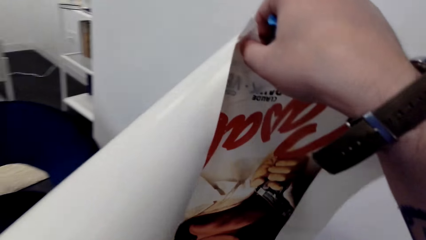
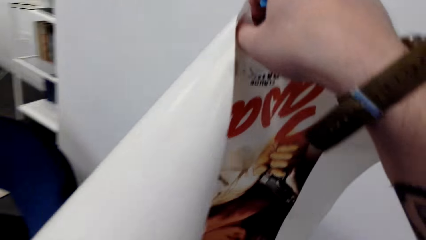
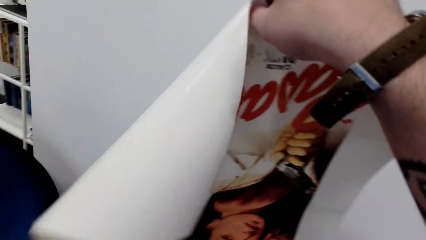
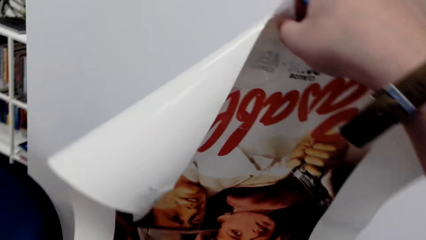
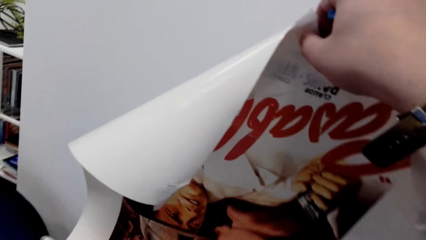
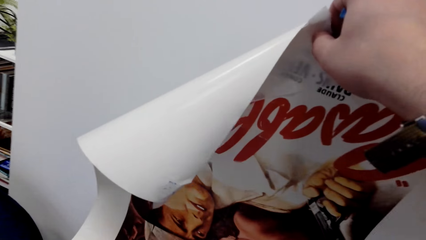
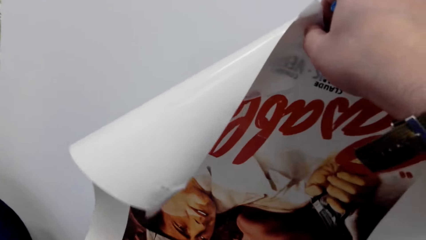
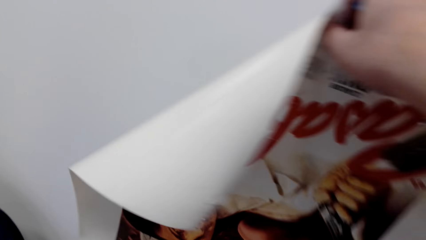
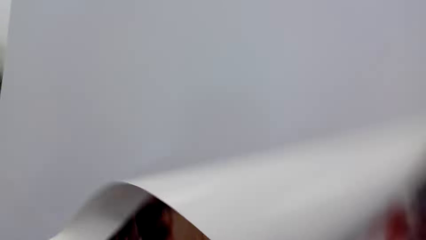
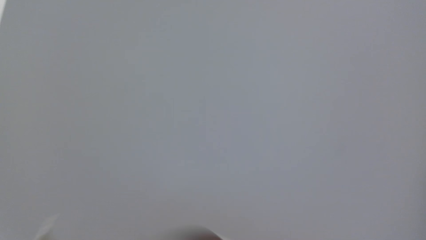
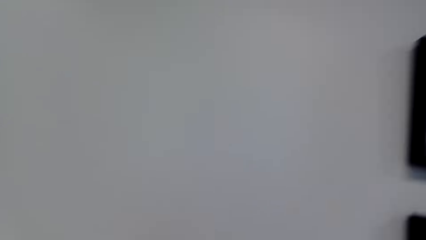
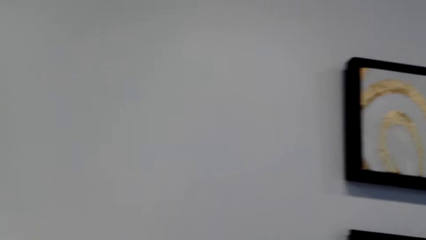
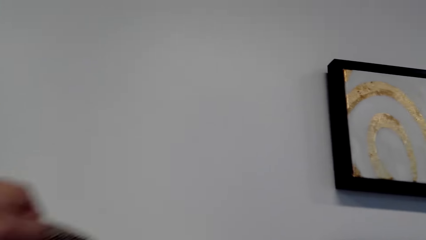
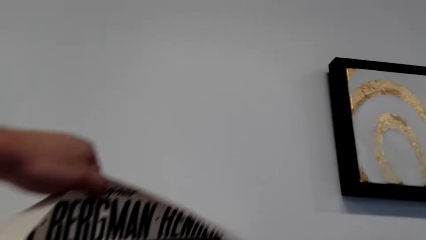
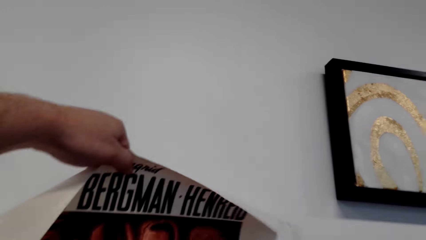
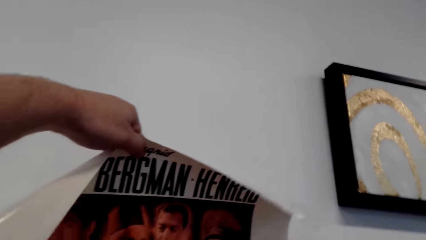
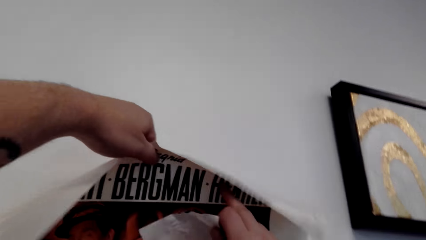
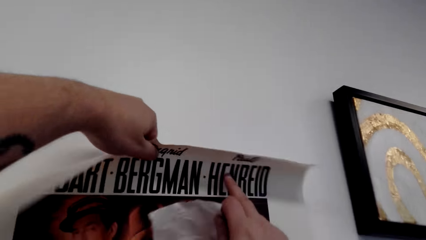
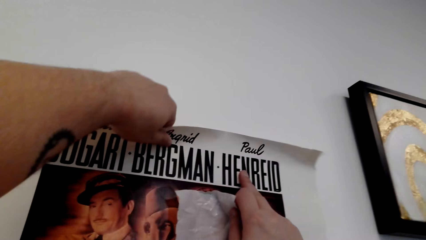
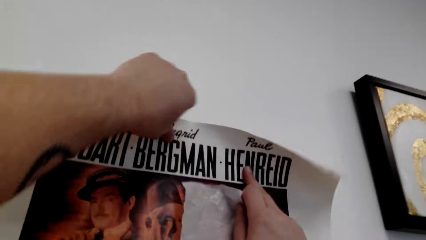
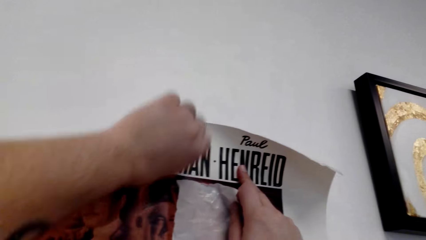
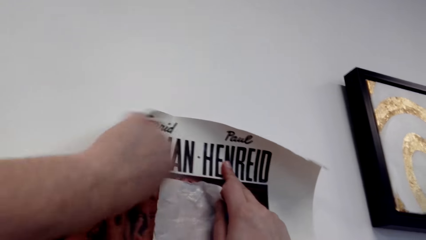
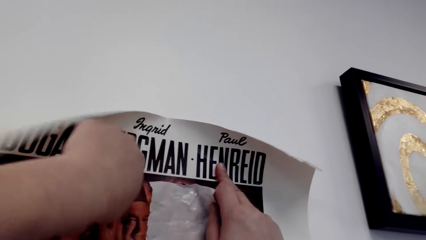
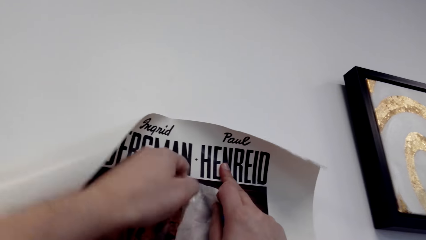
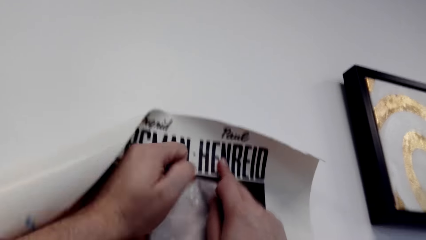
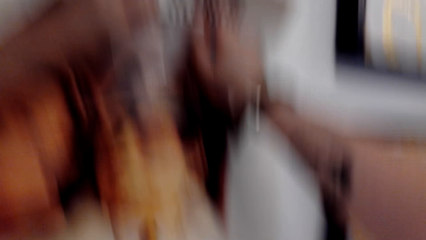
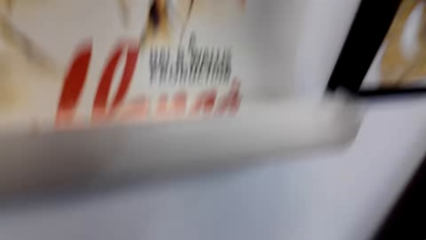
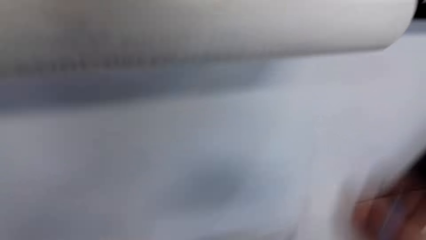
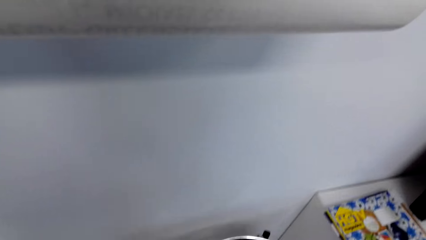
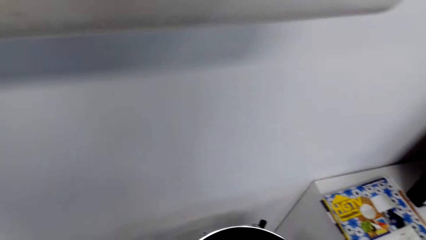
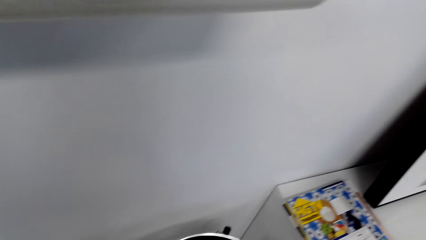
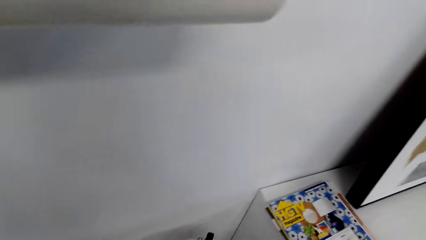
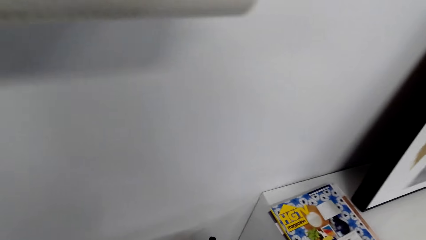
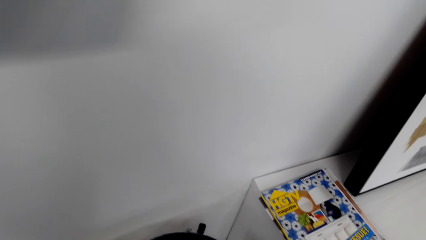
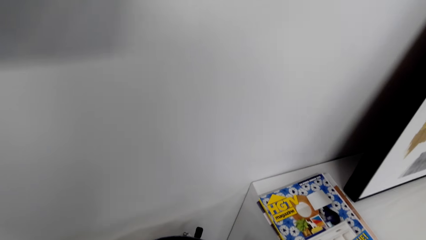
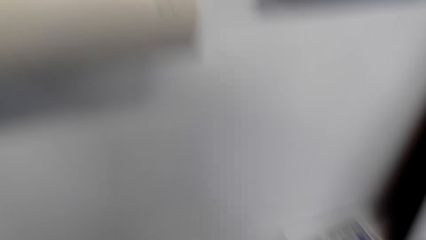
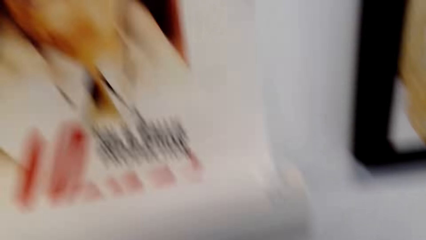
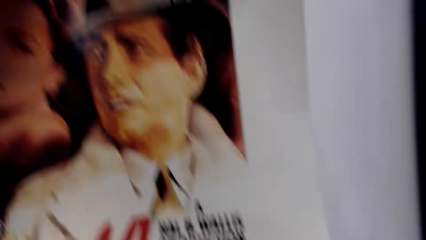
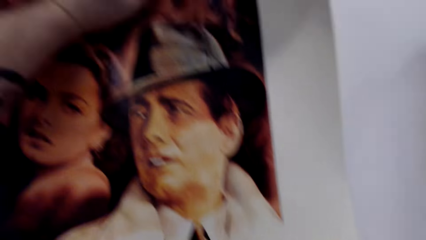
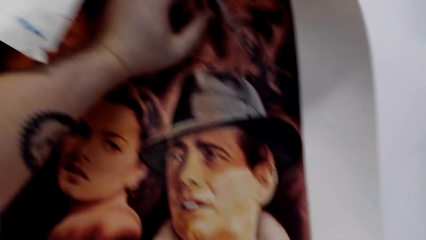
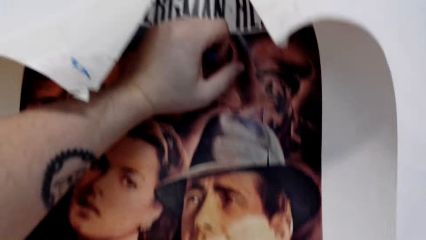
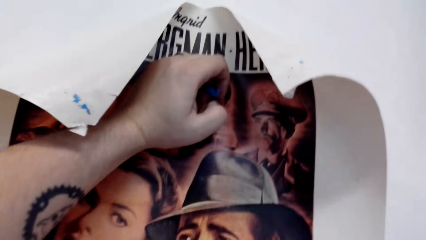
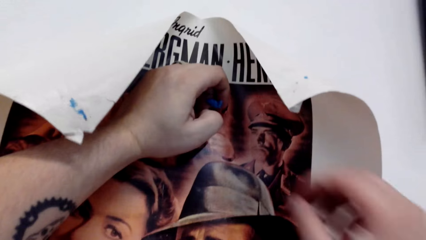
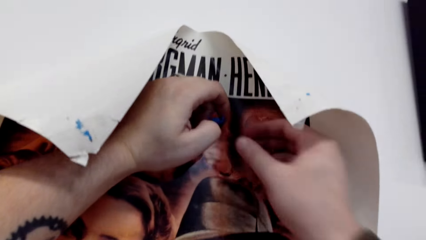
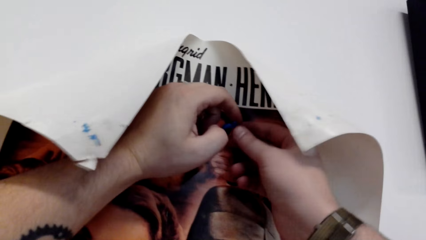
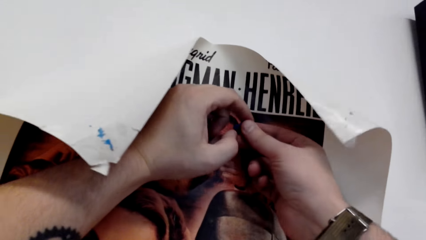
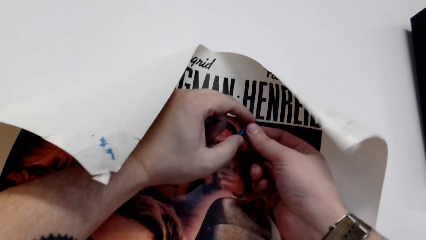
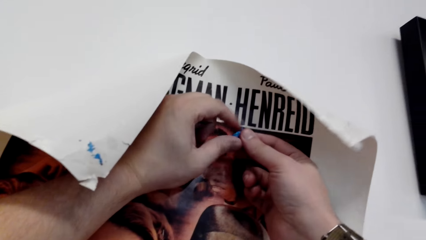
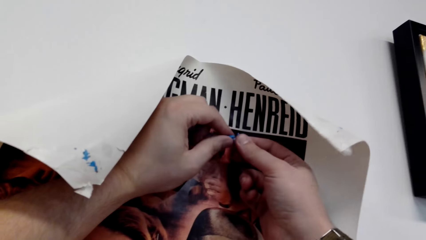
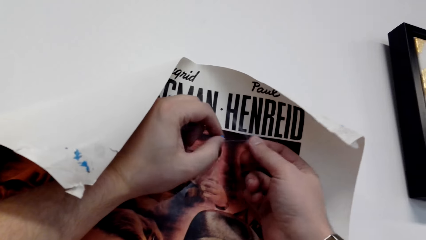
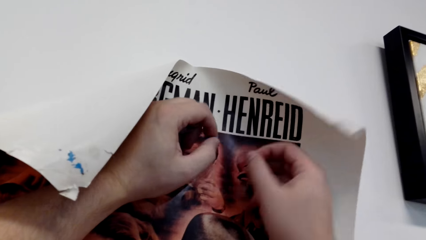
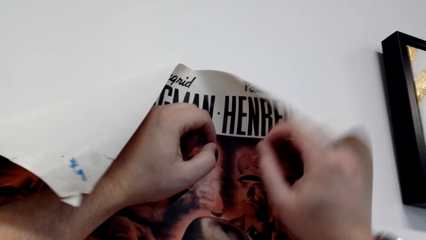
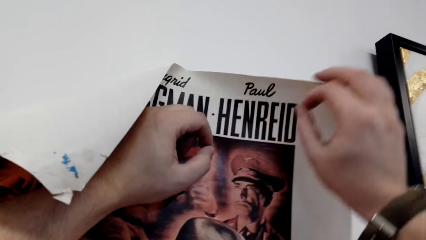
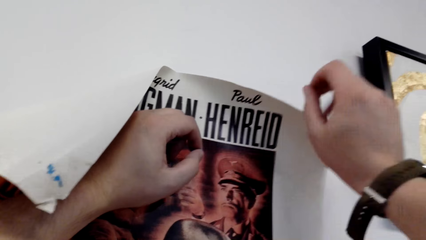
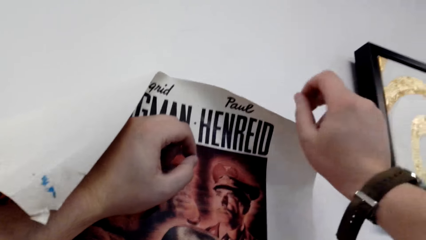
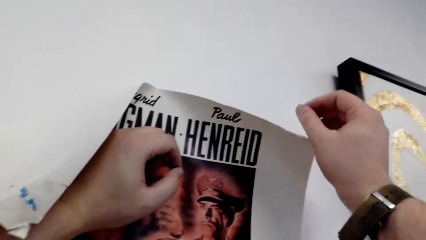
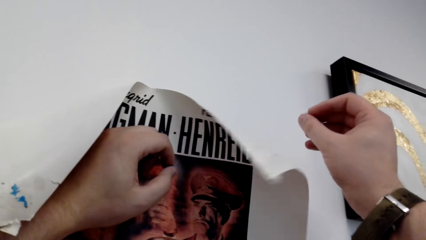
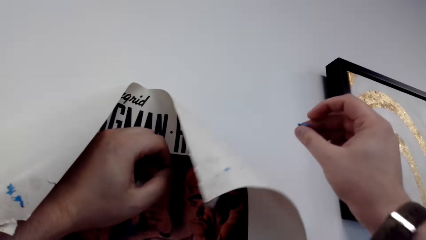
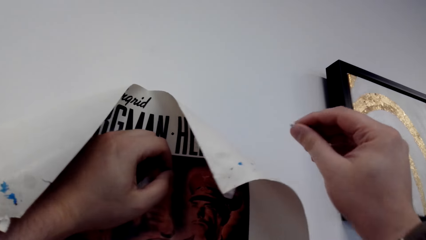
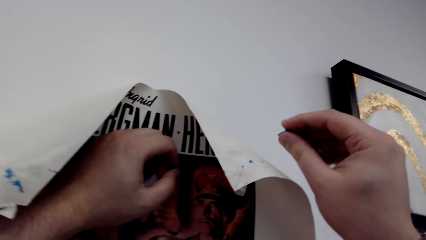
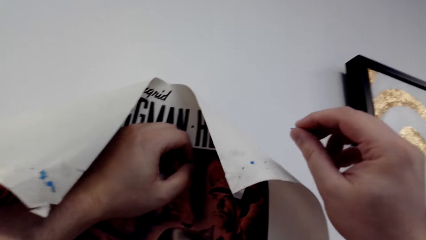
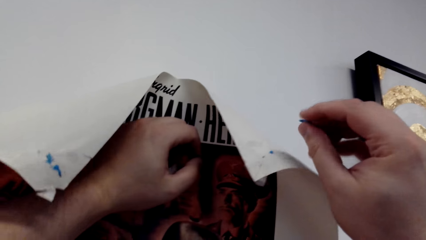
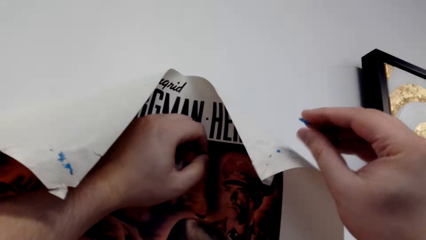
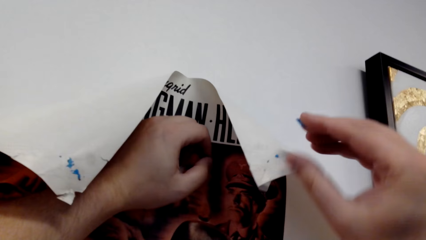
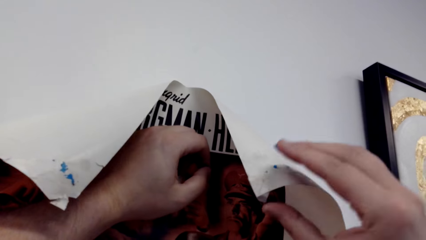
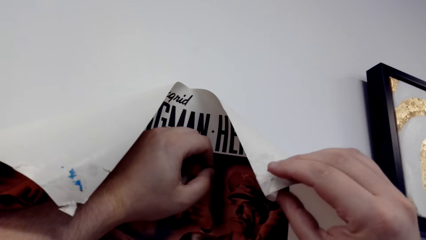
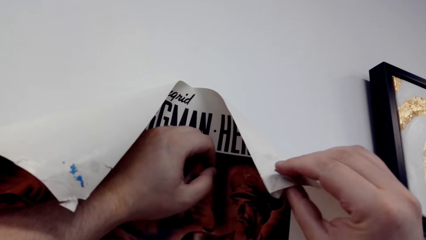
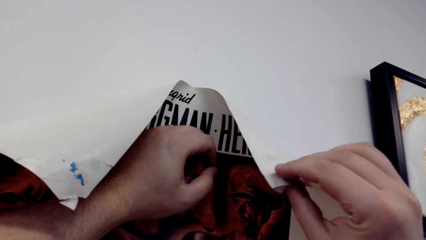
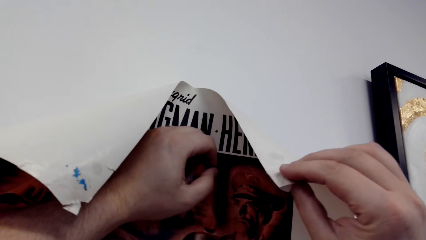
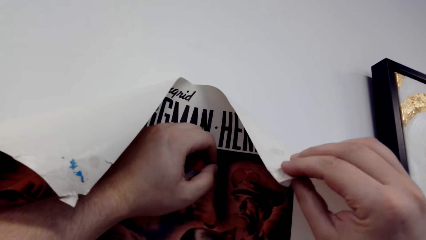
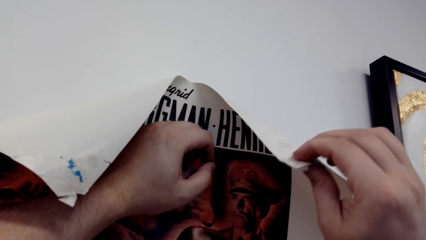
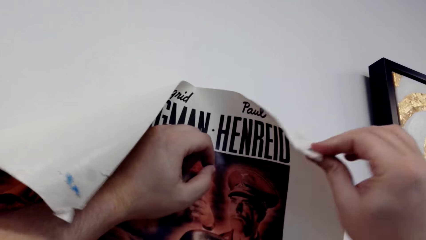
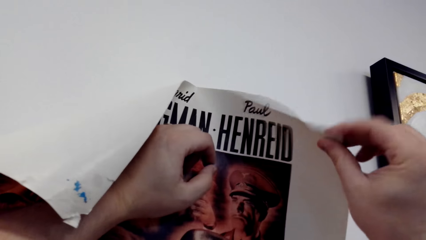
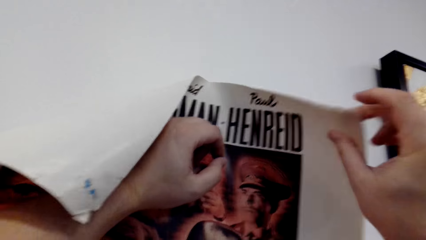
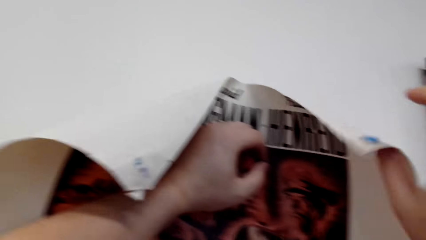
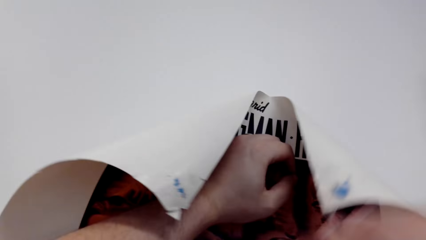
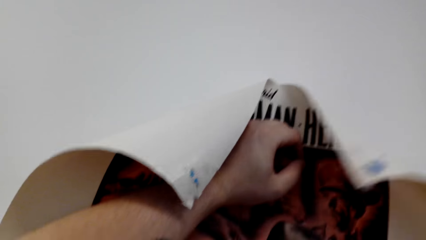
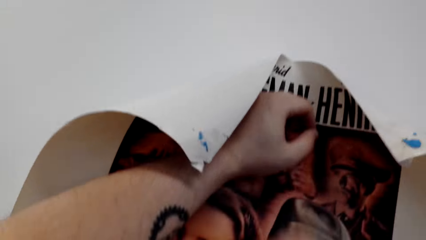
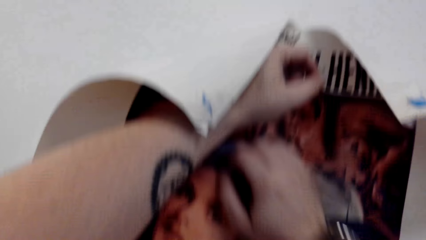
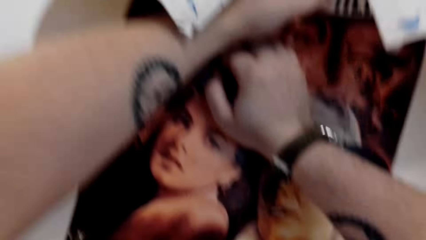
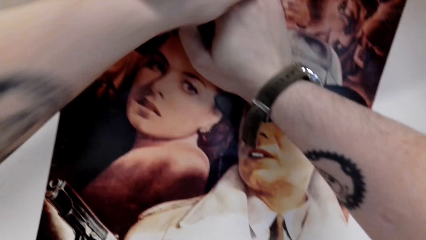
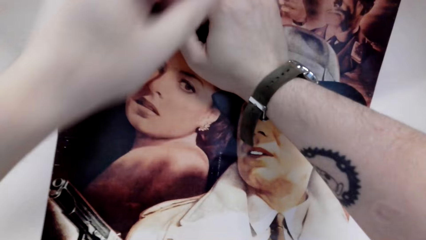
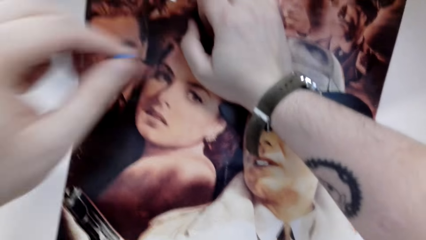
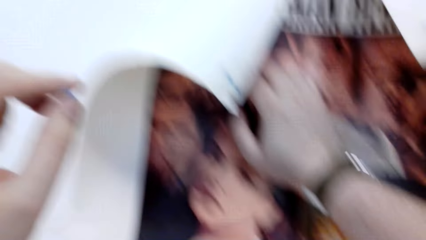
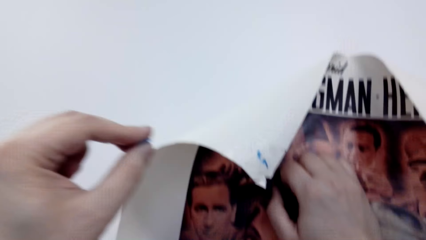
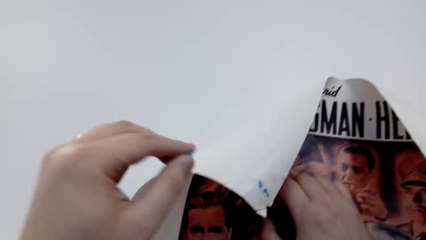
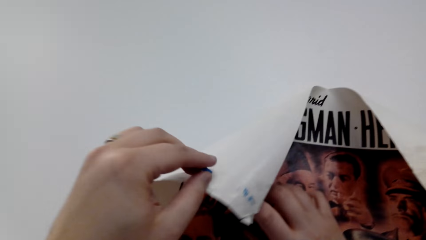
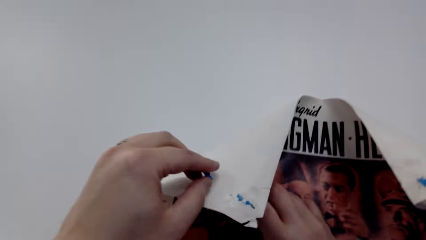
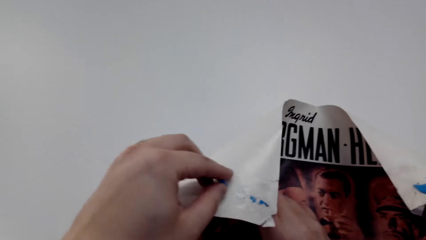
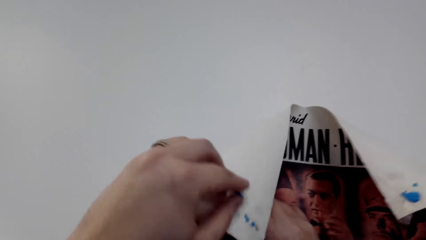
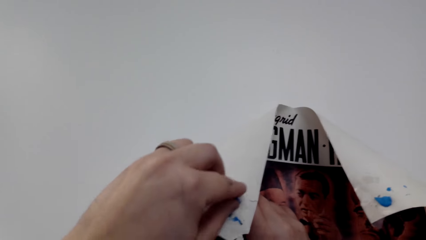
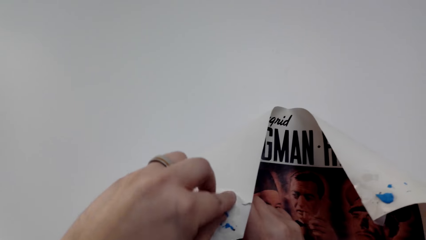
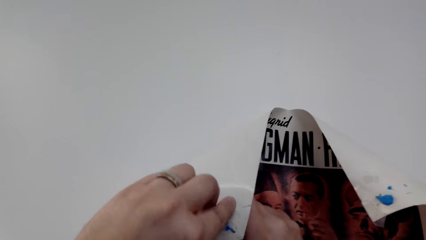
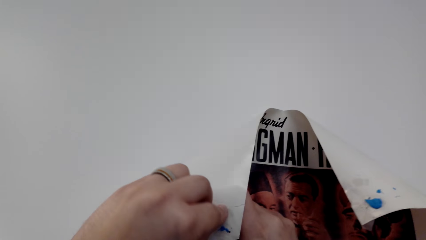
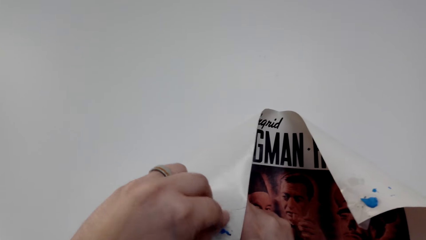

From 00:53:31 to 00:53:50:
The camera wearer holds the wall chart. They hang the portrait on the wall. They spread the wall chart on the wall. They look around. They stick the portrait on the wall. They pin the wall chart on the wall.
